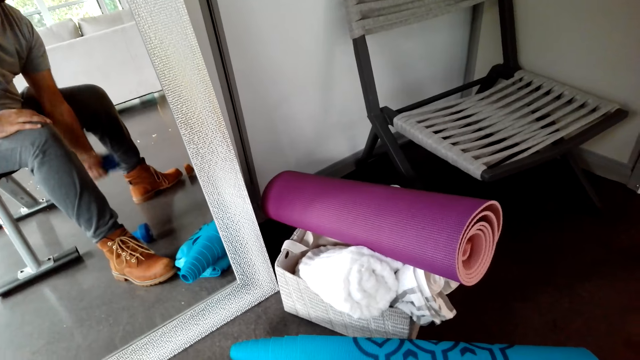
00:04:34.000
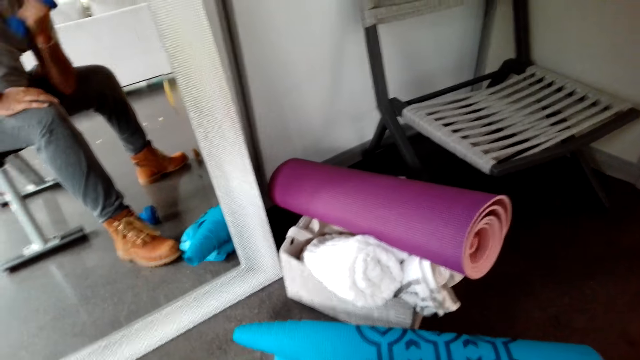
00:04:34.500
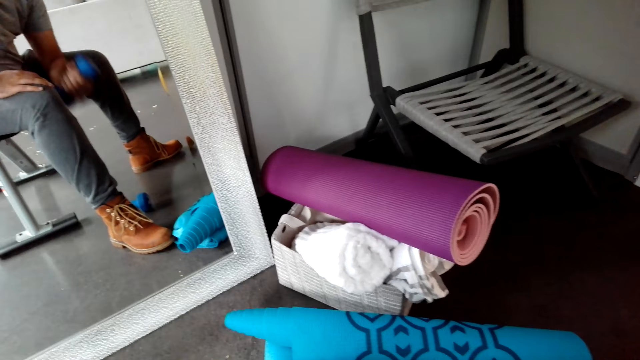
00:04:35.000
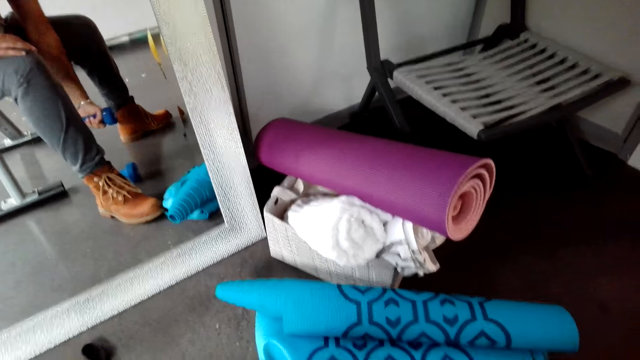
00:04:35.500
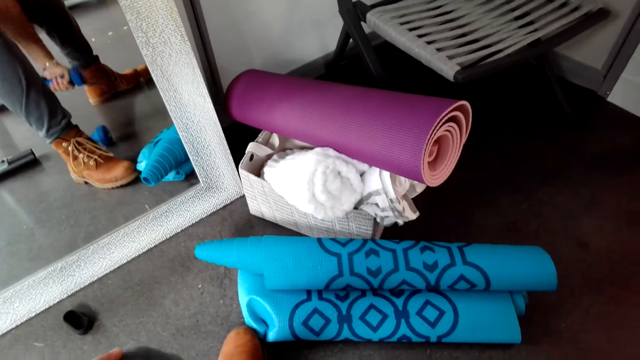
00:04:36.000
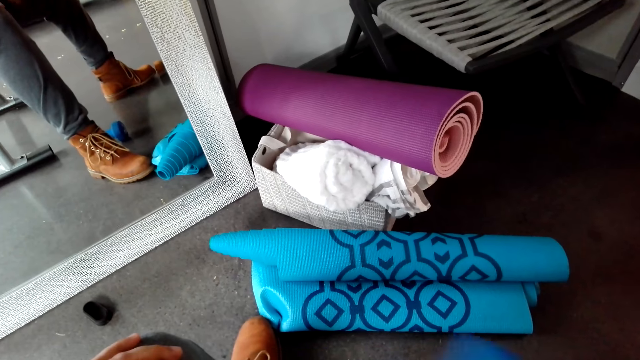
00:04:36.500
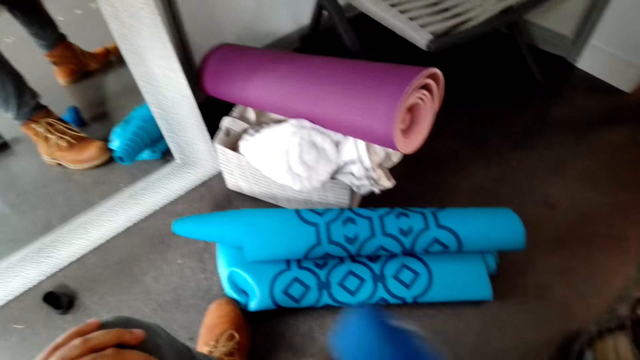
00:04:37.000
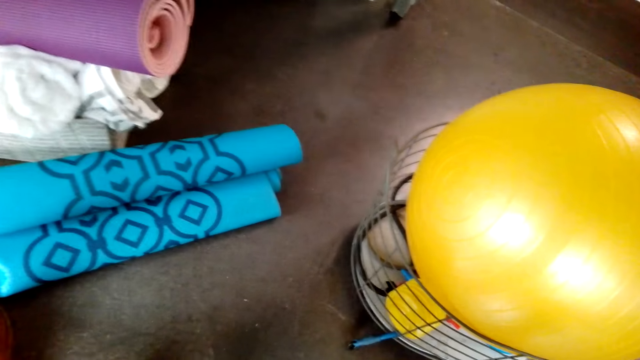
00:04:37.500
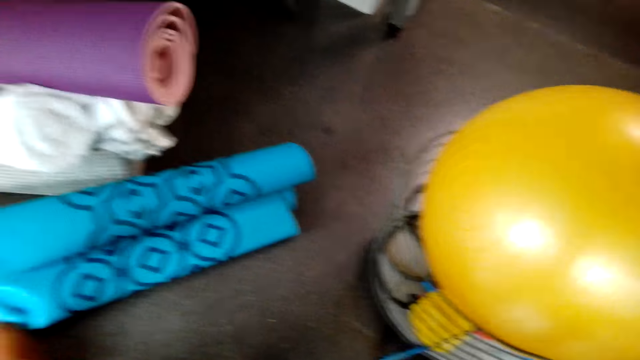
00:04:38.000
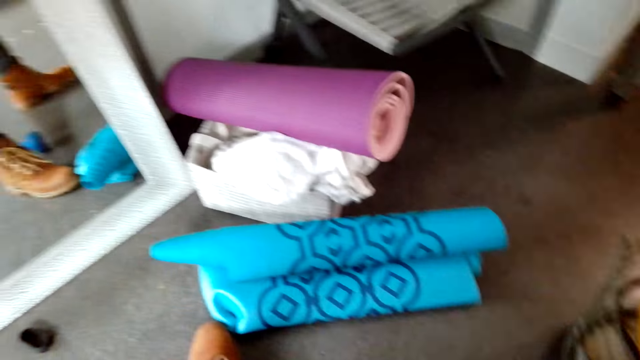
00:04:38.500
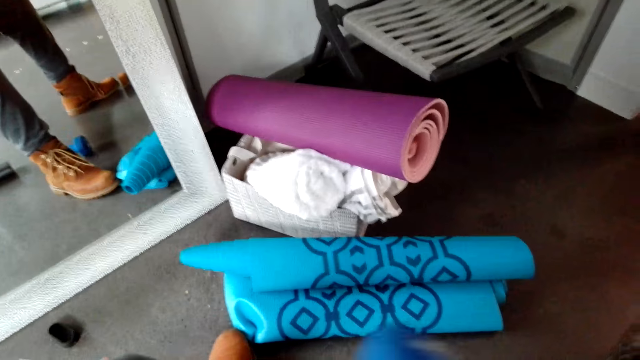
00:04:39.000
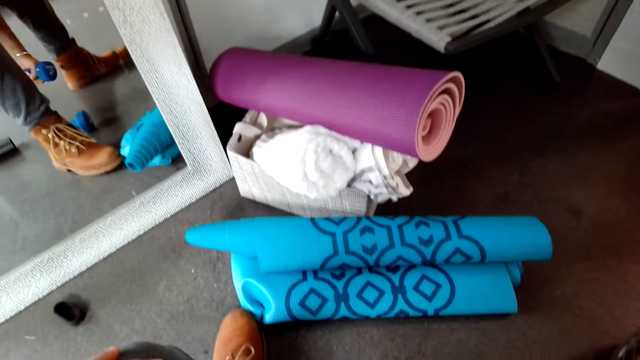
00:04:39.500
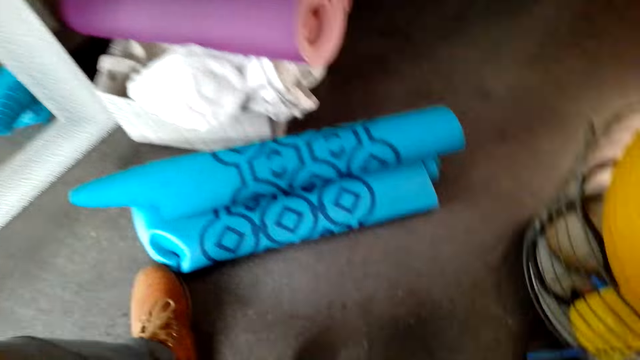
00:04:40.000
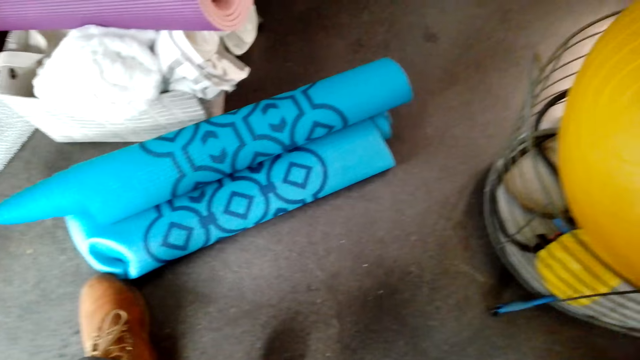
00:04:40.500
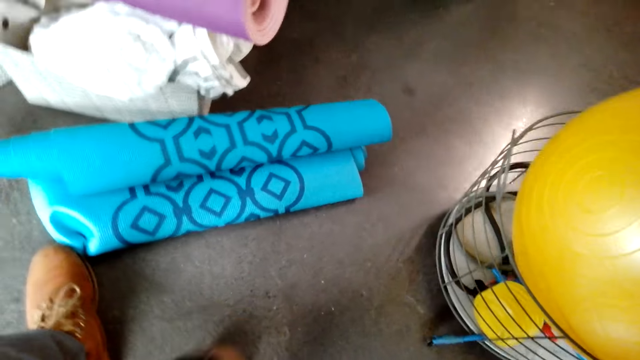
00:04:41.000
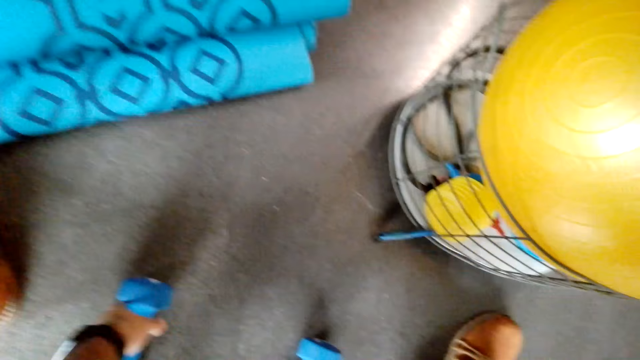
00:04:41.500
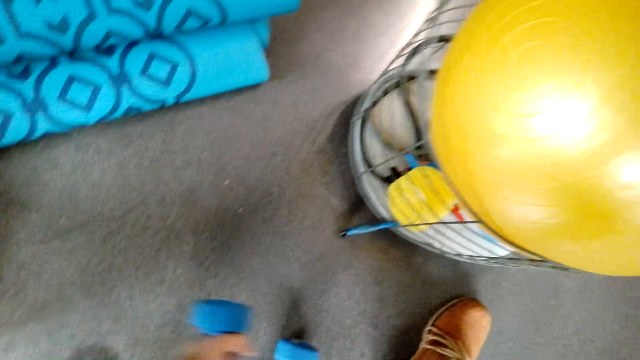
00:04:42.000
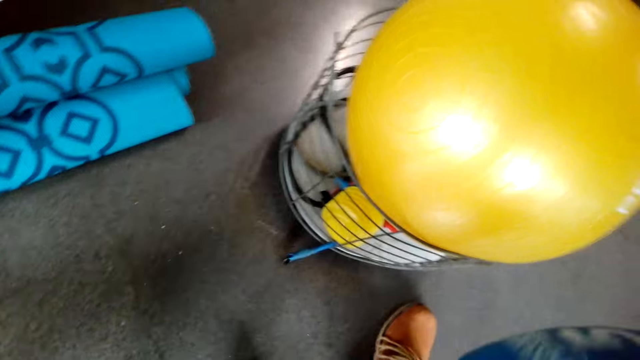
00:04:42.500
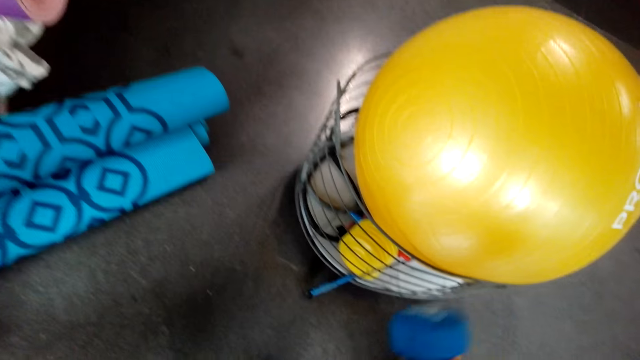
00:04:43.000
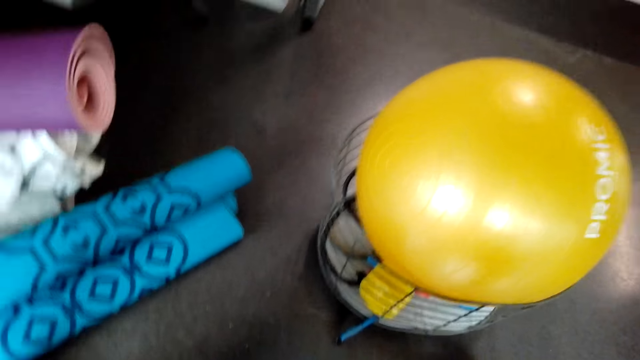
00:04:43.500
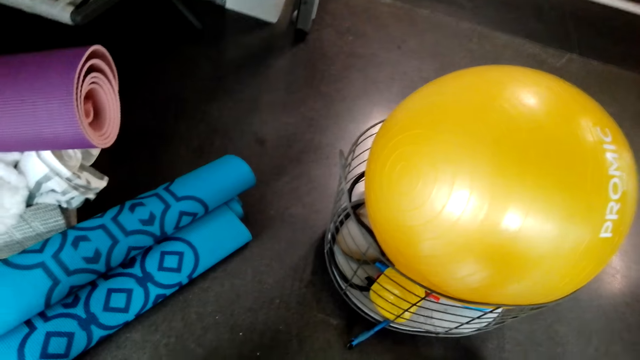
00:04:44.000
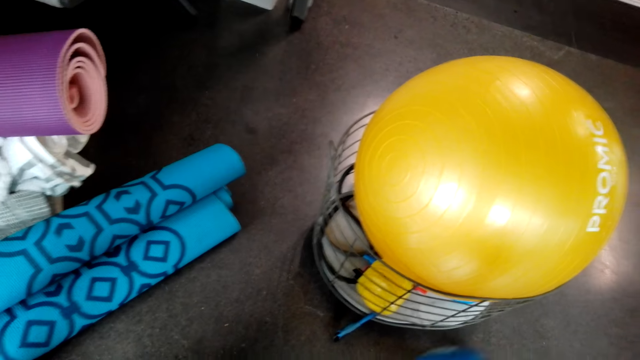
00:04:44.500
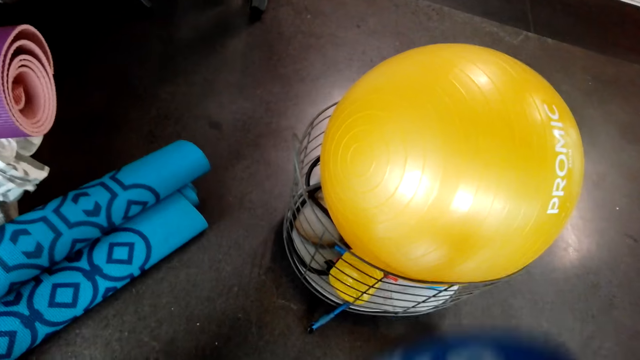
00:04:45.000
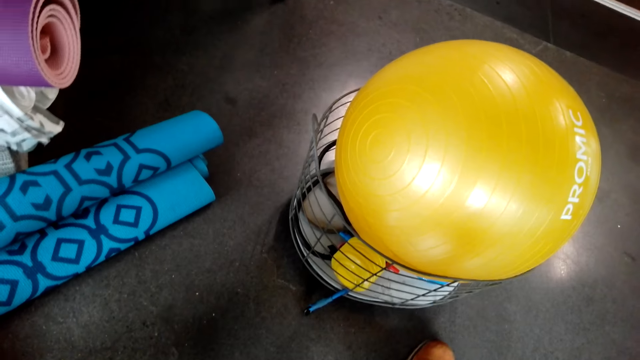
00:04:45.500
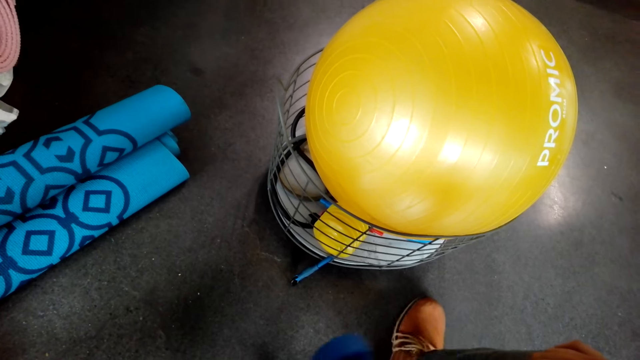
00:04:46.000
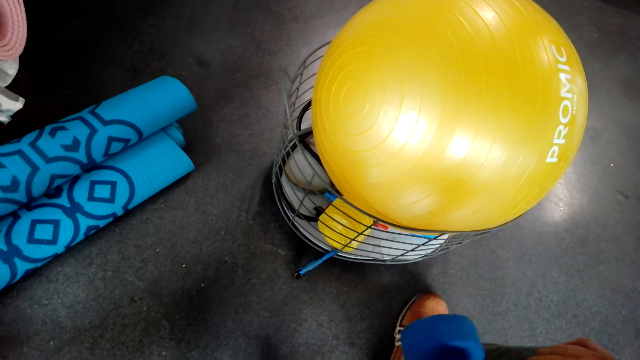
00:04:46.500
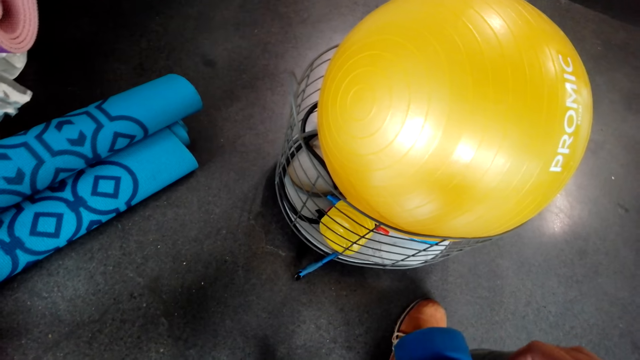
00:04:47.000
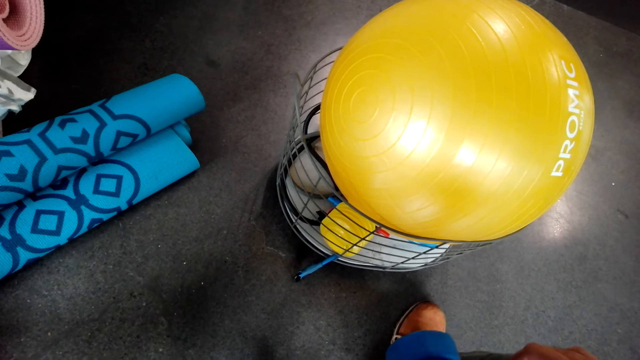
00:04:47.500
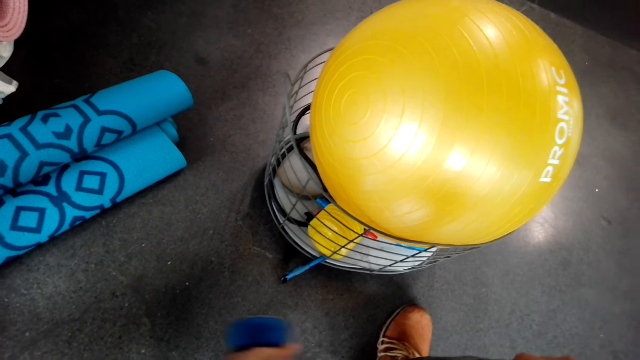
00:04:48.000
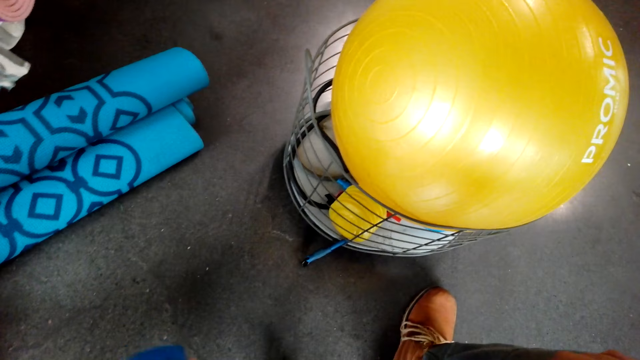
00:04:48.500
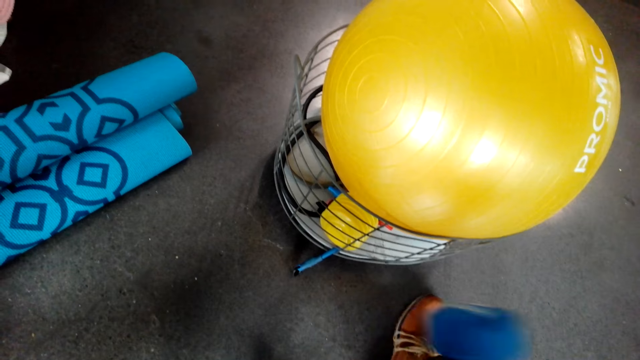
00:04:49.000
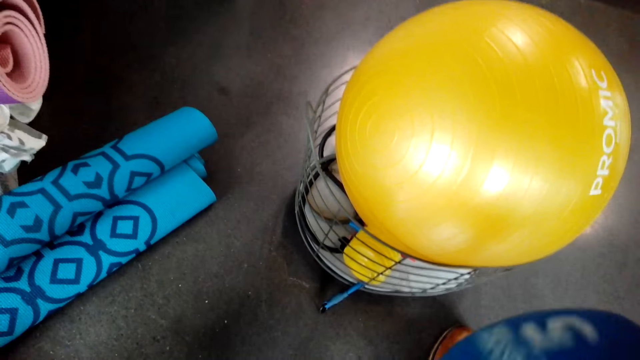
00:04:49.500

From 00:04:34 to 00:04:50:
The camera wearer takes the dumbbell from the floor. They move the dumbbell up and down with the left hand. They exercise.

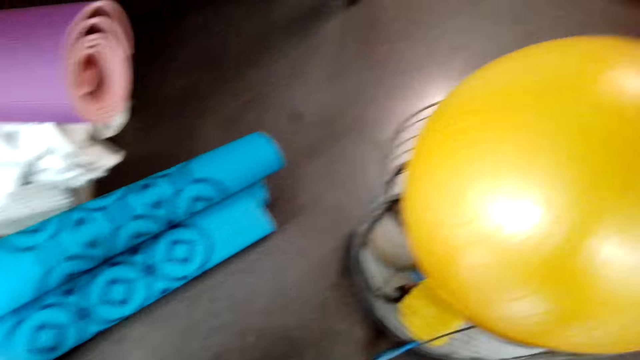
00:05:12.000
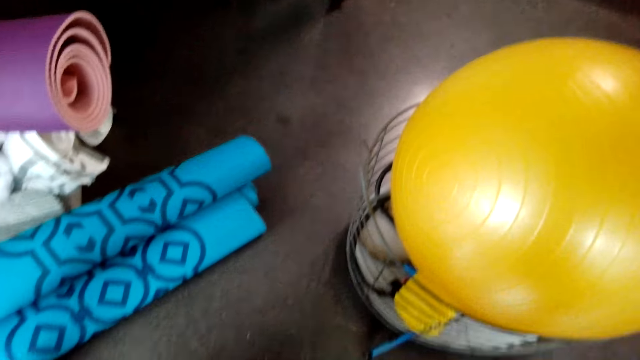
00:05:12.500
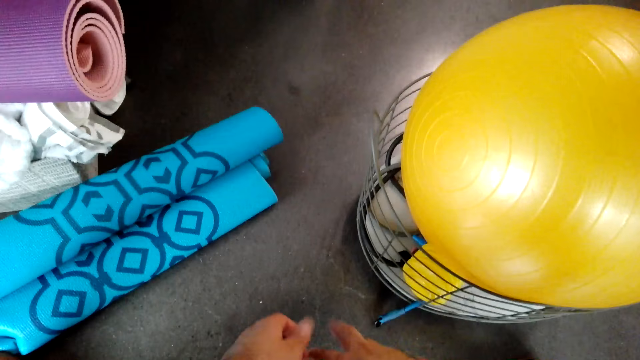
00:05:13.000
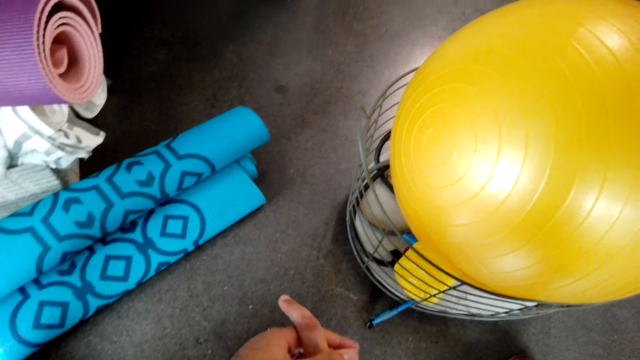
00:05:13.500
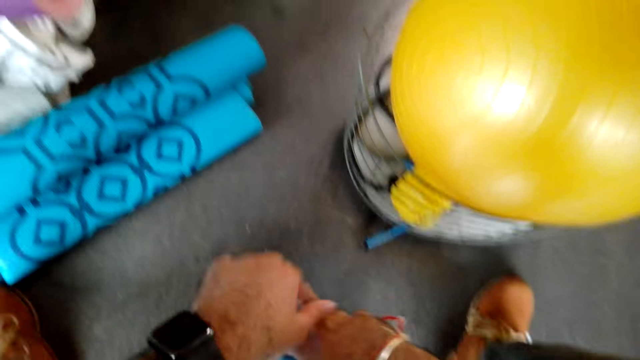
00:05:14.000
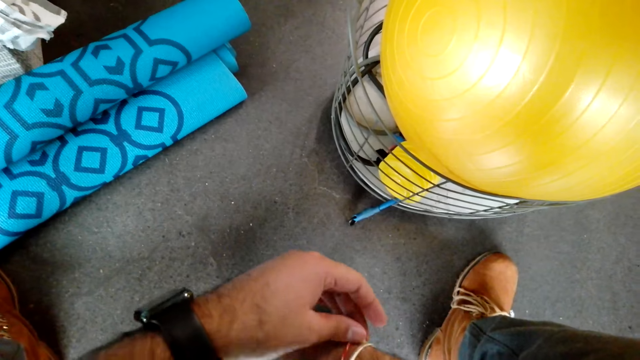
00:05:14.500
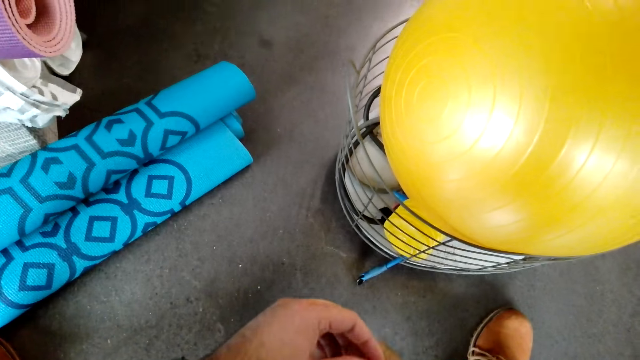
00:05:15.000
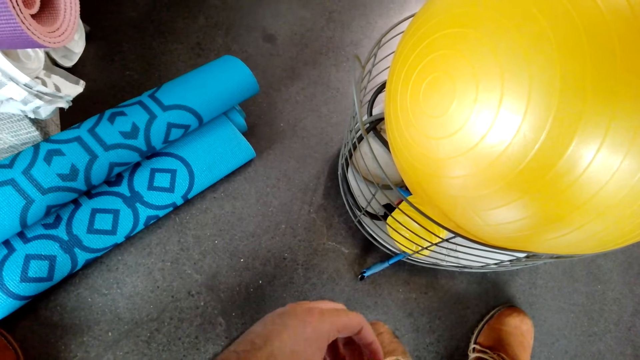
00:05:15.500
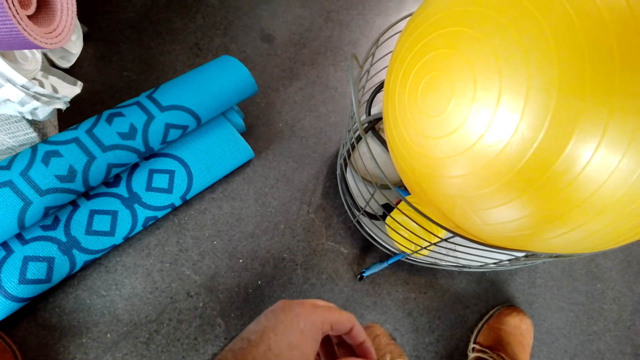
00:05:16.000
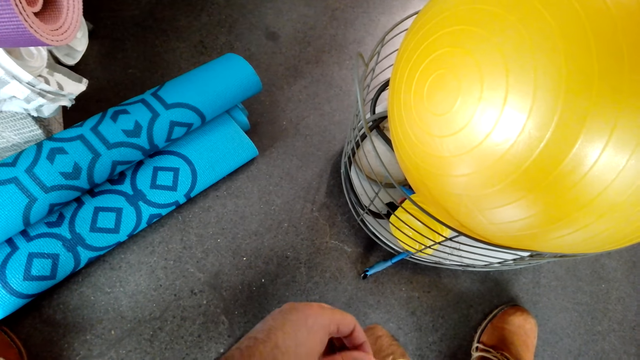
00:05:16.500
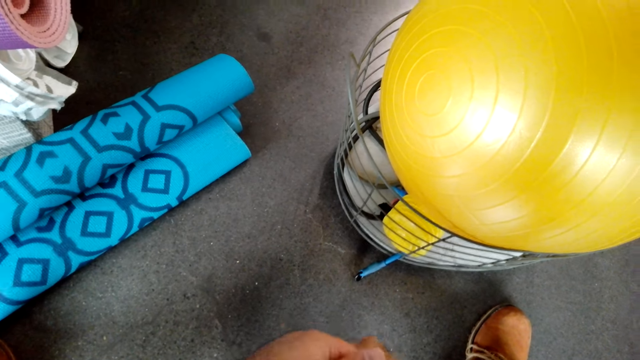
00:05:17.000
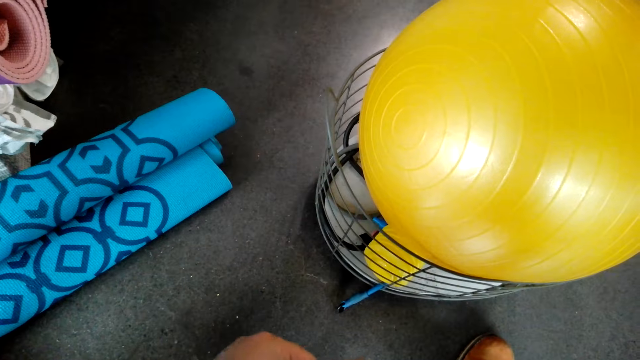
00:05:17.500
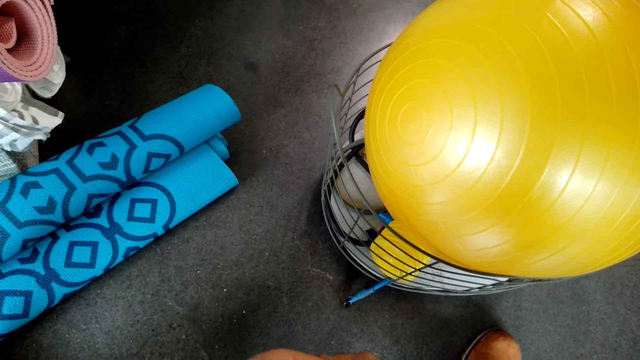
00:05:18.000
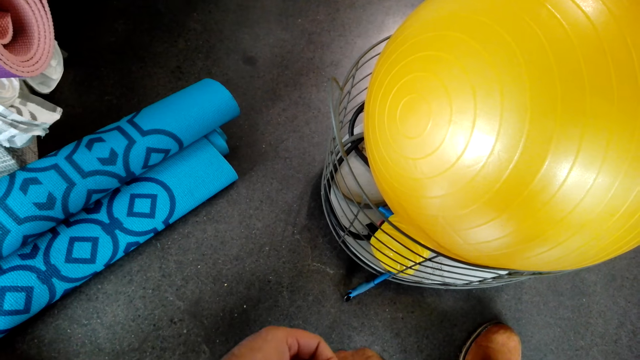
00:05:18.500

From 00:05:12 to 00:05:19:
The camera wearer places the dumbbell on the floor. He stretches his fingers. He touches fingers.
